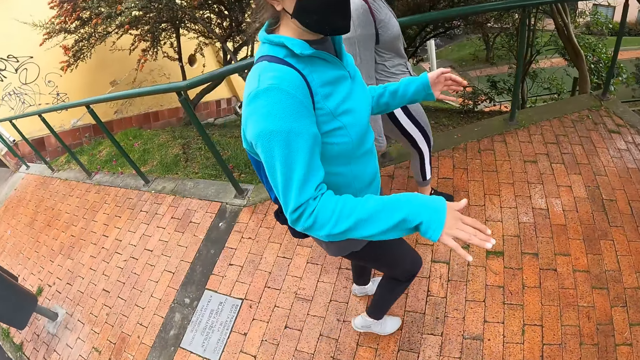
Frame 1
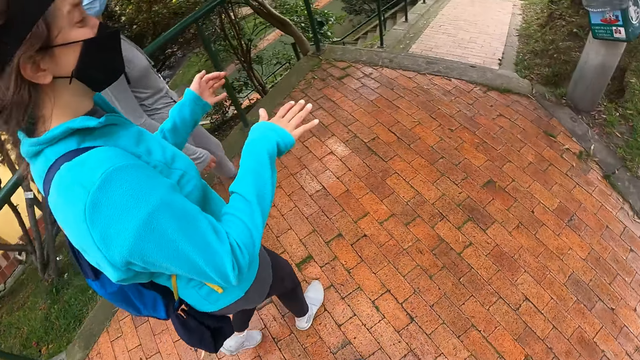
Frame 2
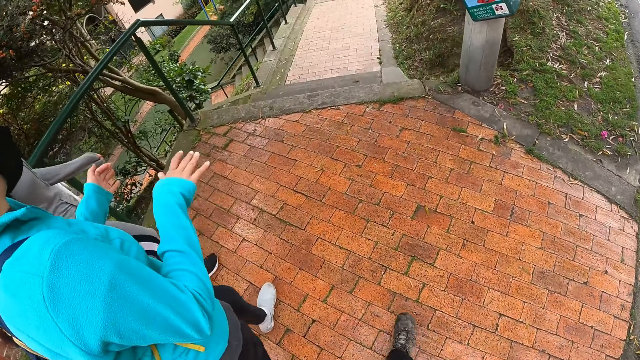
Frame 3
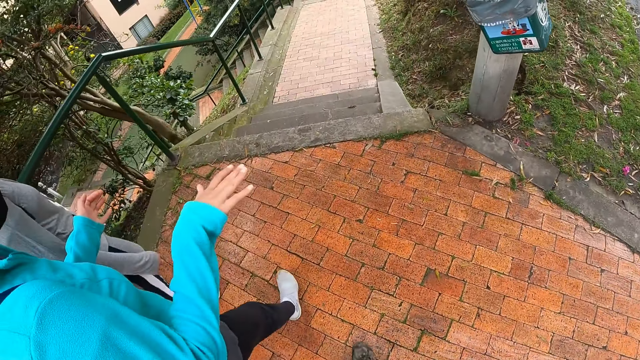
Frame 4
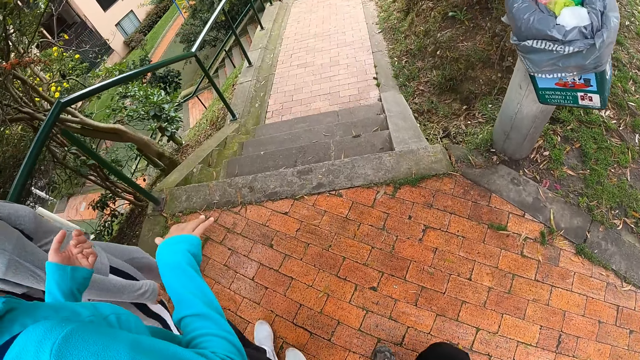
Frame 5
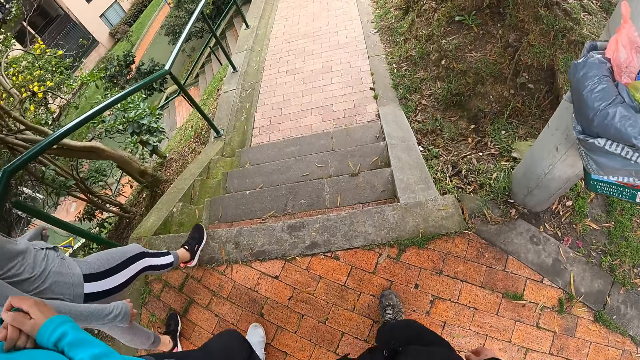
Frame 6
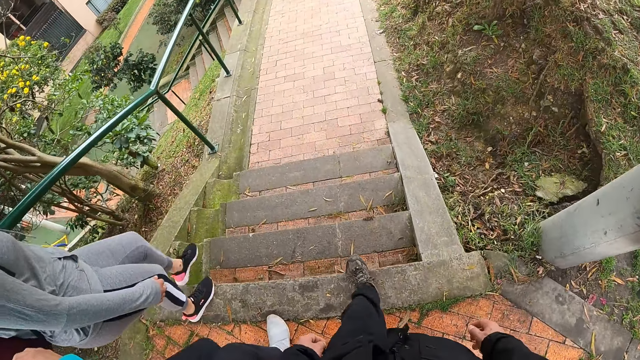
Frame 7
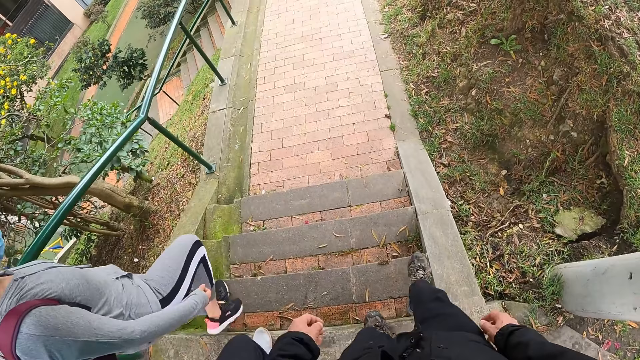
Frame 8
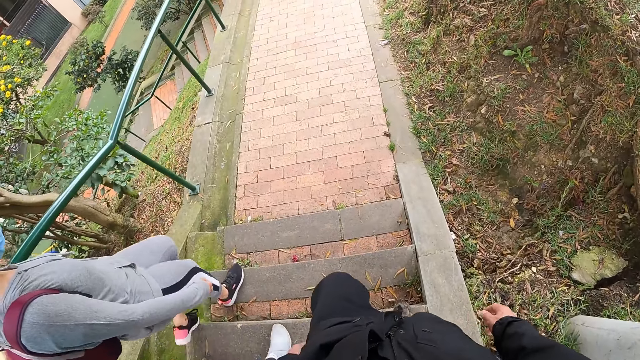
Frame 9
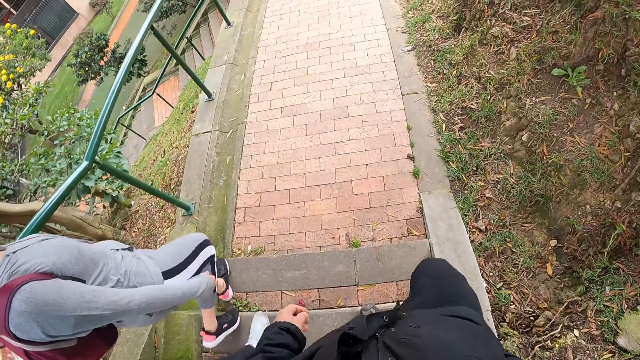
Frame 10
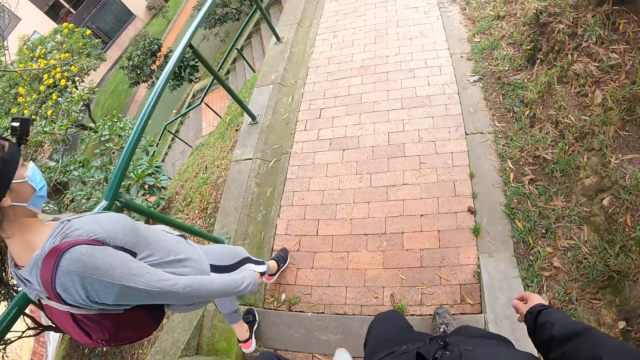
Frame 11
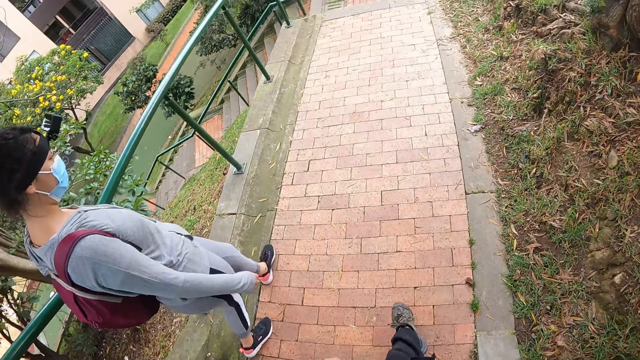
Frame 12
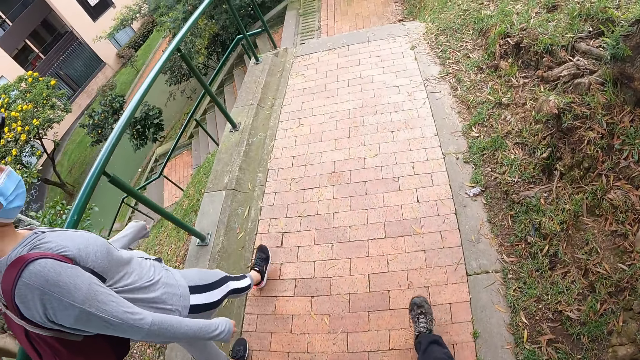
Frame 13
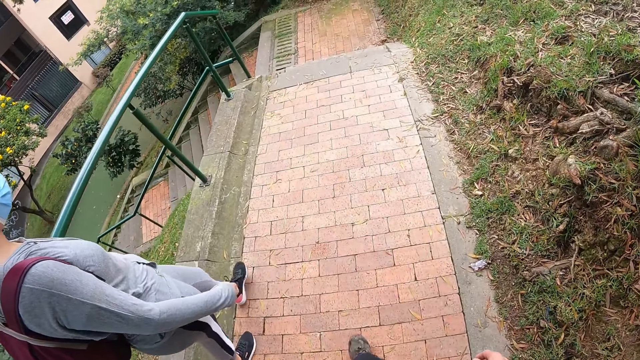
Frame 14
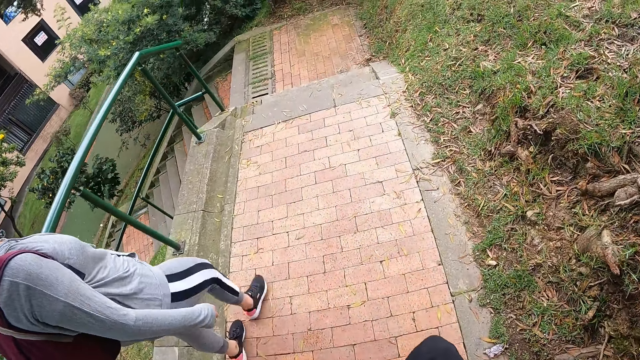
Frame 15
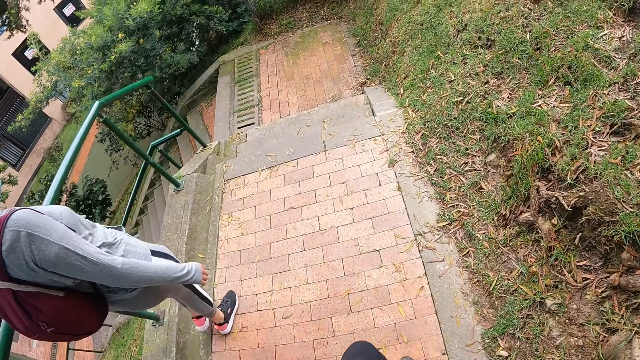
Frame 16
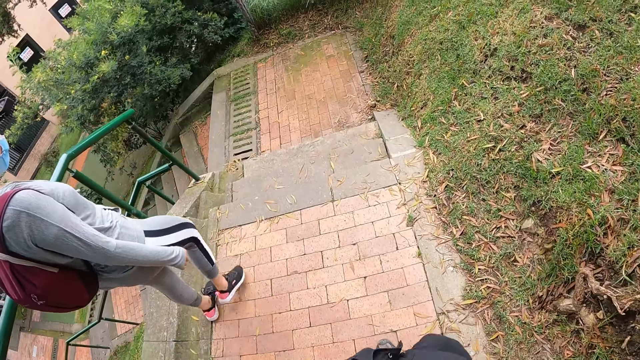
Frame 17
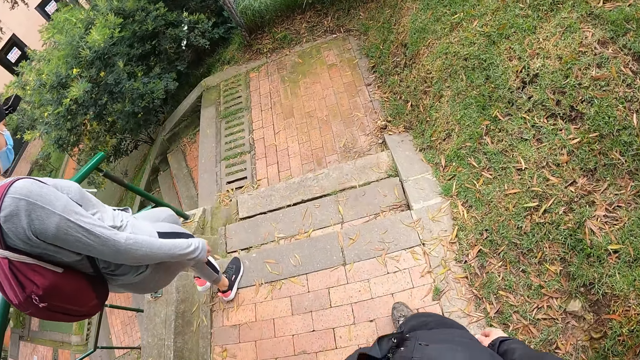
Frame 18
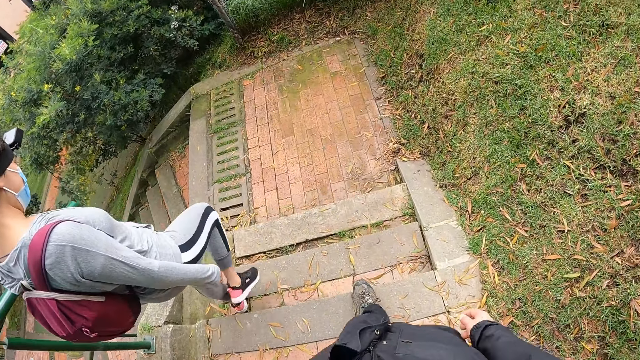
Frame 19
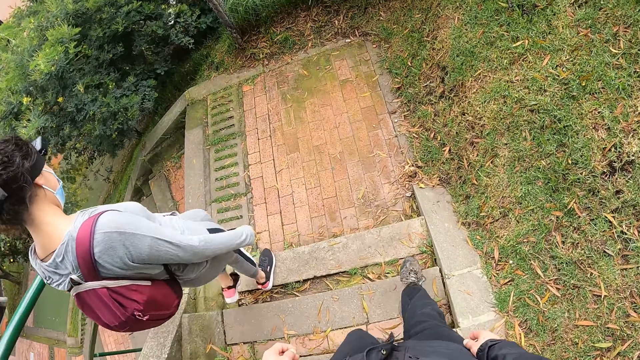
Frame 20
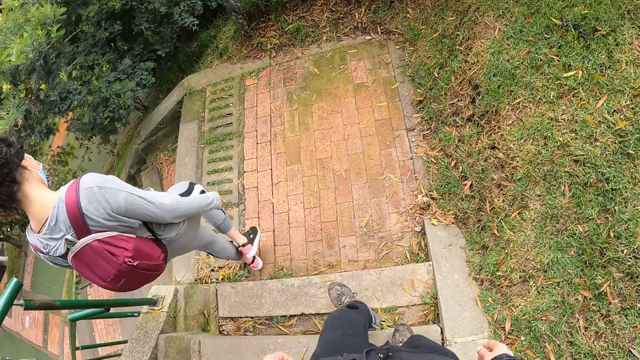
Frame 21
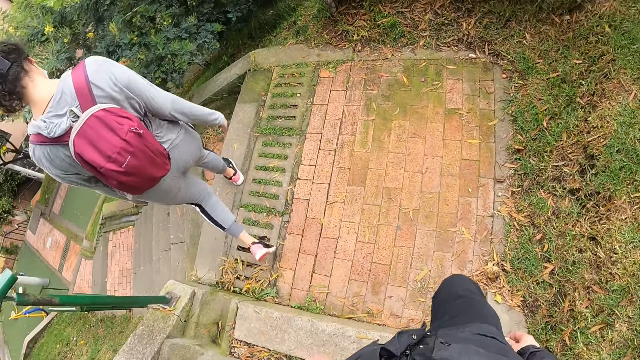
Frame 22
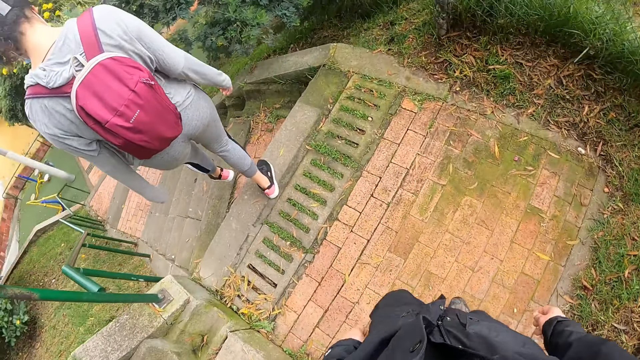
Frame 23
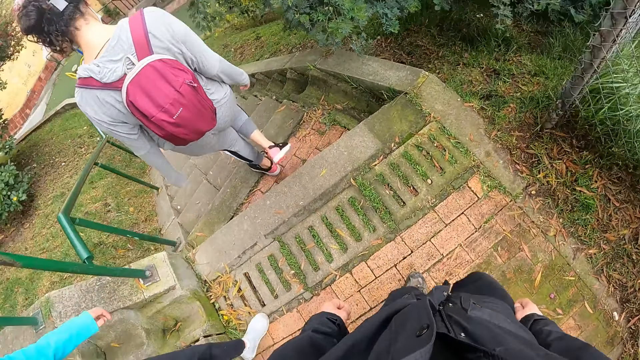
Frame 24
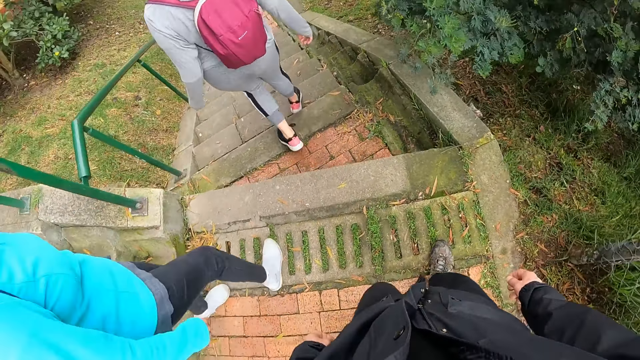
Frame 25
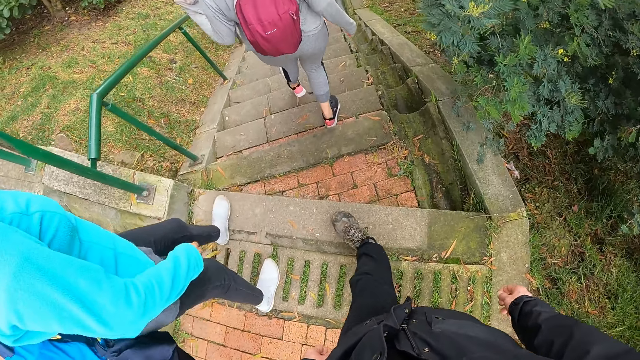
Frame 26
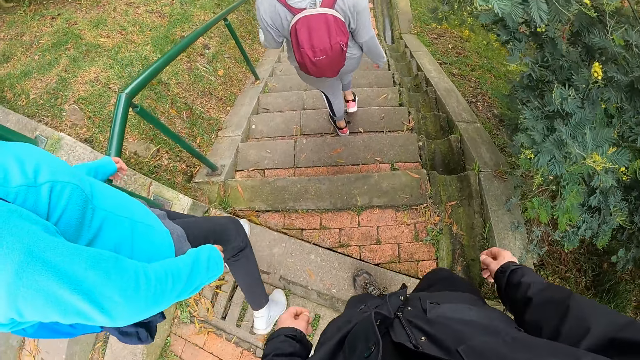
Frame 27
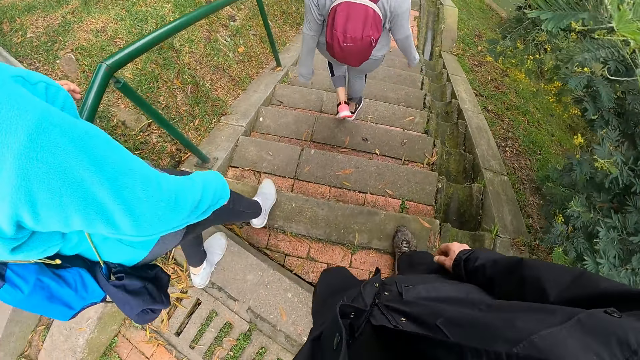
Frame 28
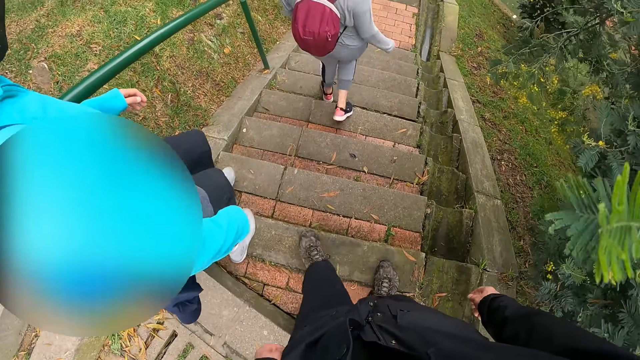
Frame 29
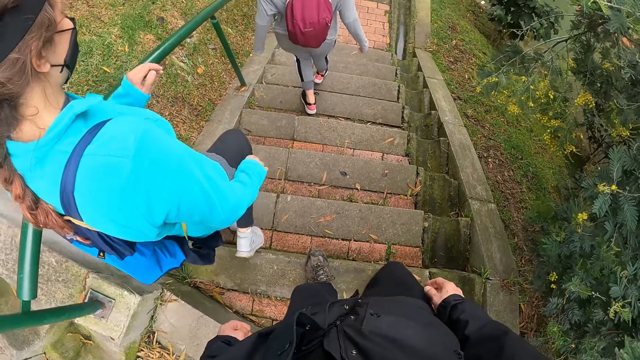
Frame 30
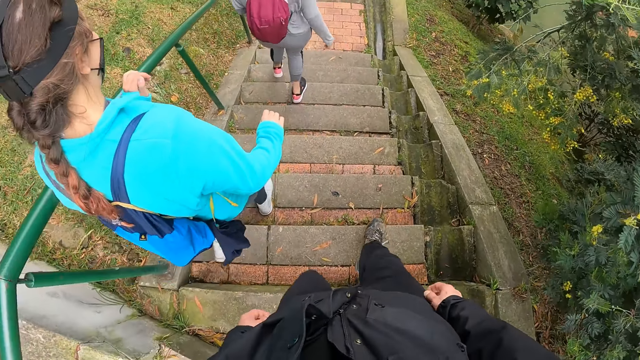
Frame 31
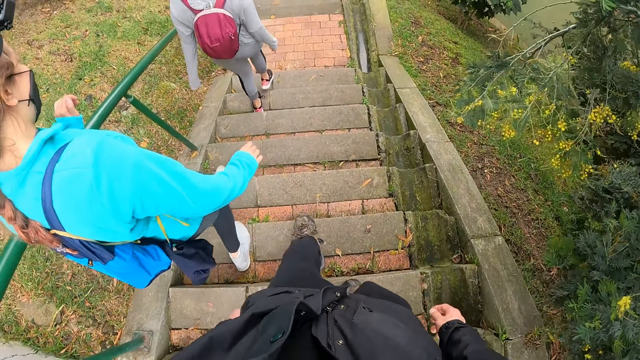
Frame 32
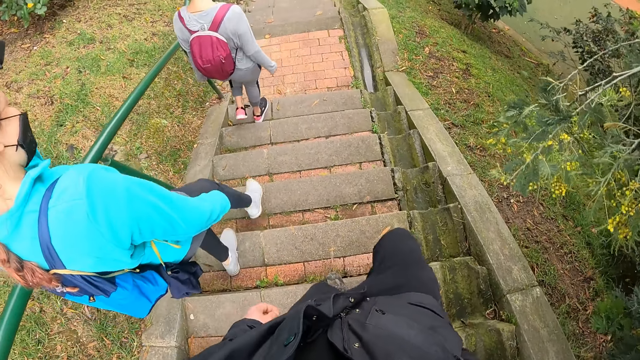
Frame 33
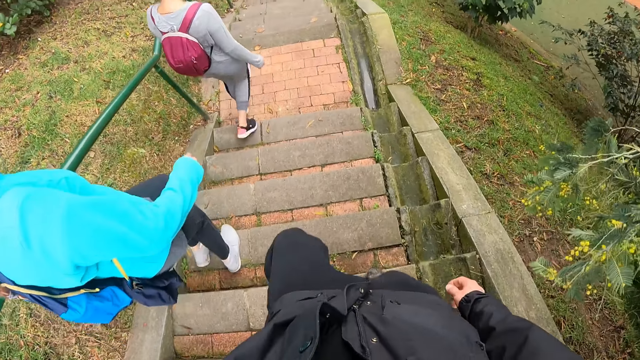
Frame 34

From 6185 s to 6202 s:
A woman moves both hands. The camera wearer, the woman and another woman walk on the road. The camera wearer walks down a flight of stairs with the woman and the other woman. The camera wearer, the woman and the other woman walk down the stairs.

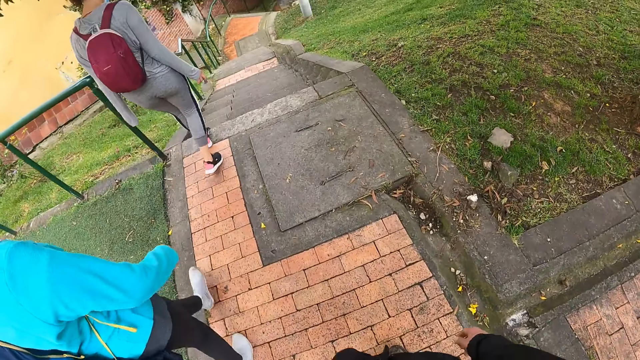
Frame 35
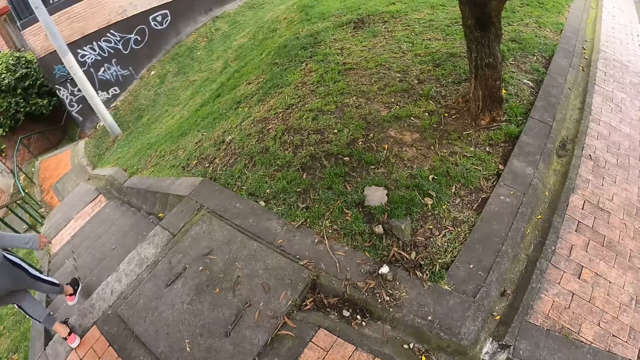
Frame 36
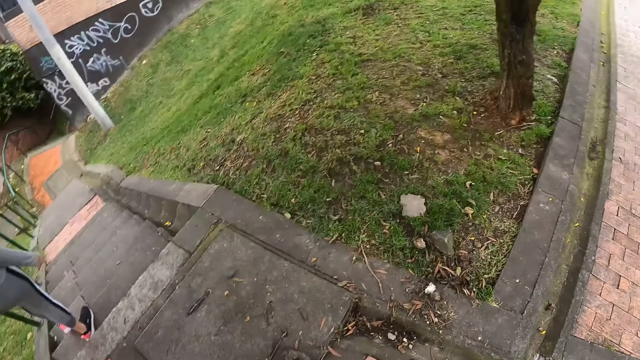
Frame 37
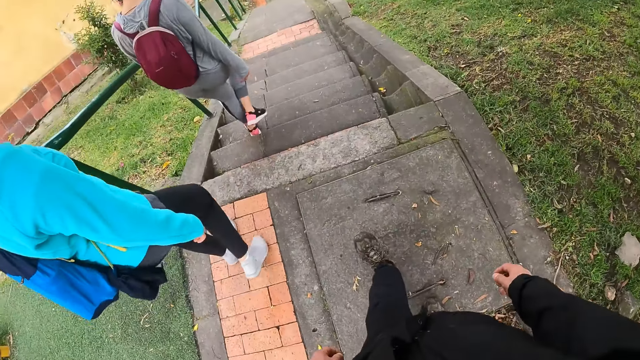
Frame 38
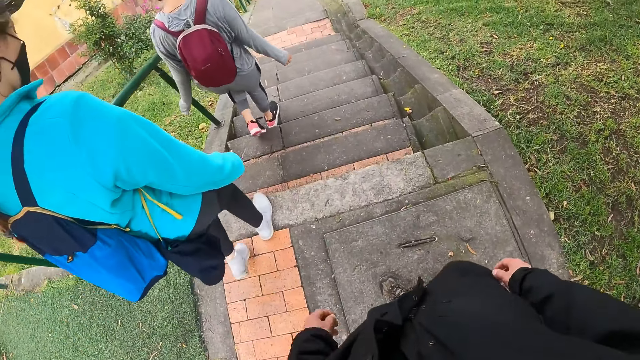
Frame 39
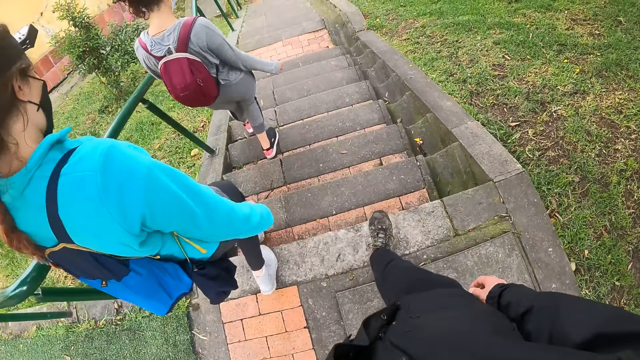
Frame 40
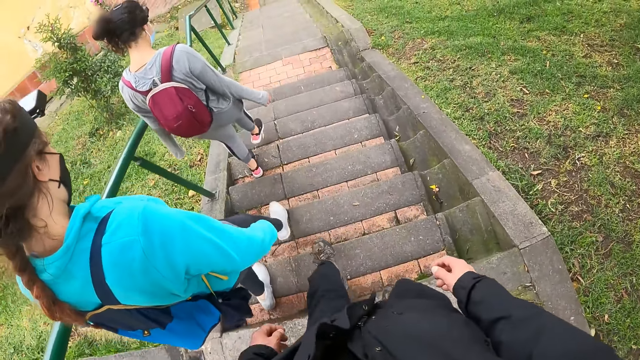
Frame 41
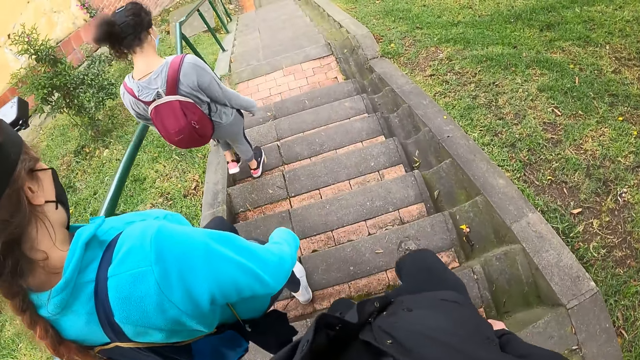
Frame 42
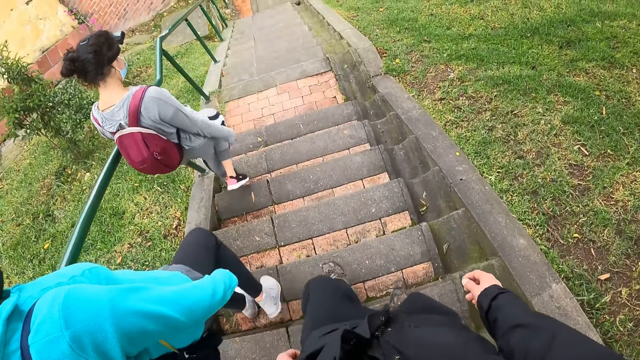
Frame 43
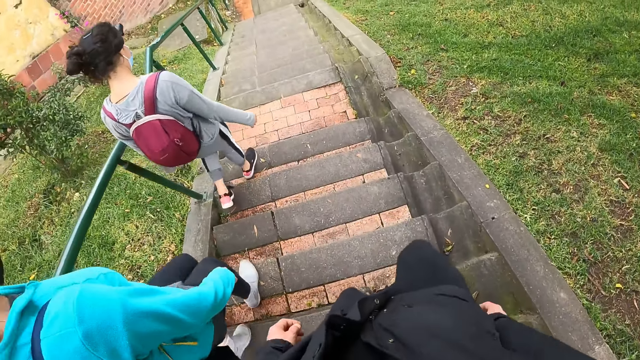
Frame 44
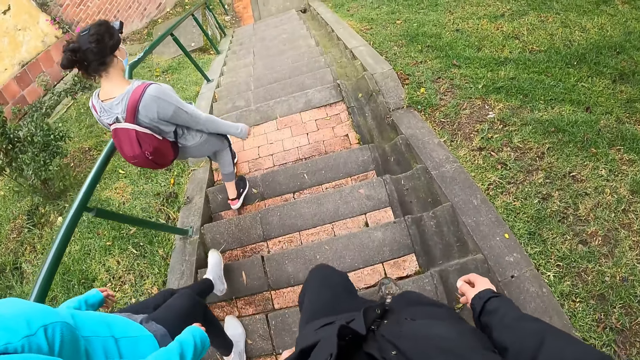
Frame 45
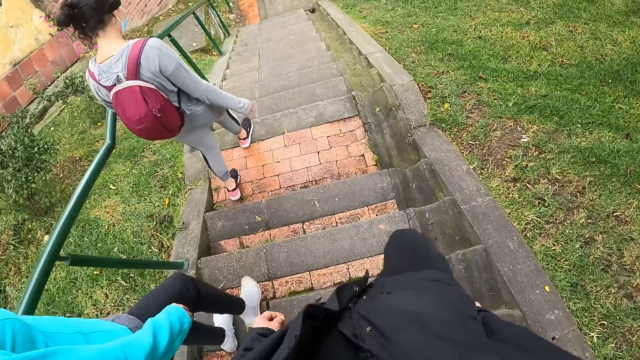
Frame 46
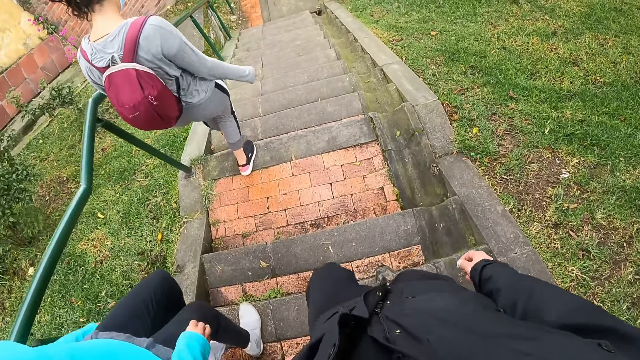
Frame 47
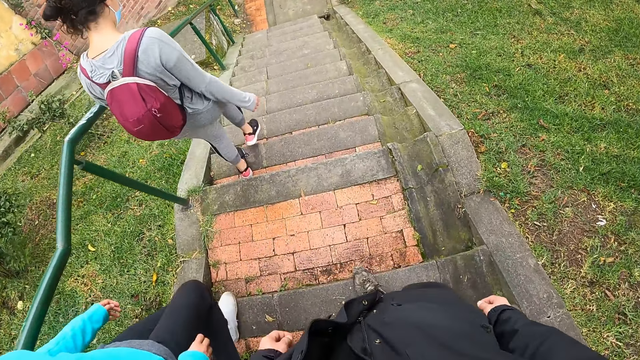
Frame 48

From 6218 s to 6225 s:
The camera wearer looks around. They, a woman and another woman walk down the stairs.
